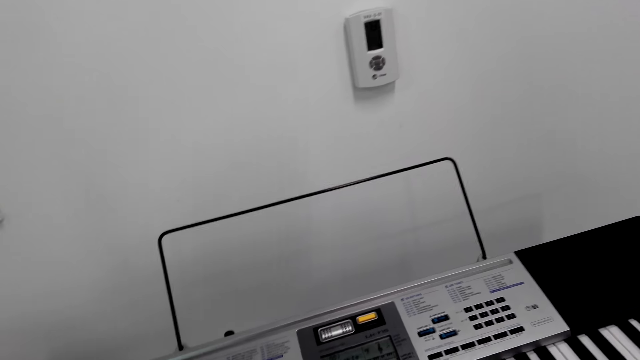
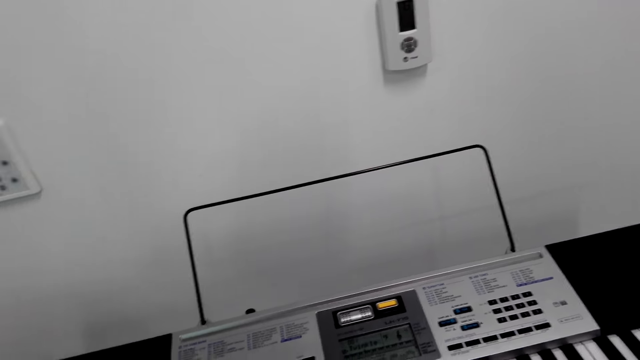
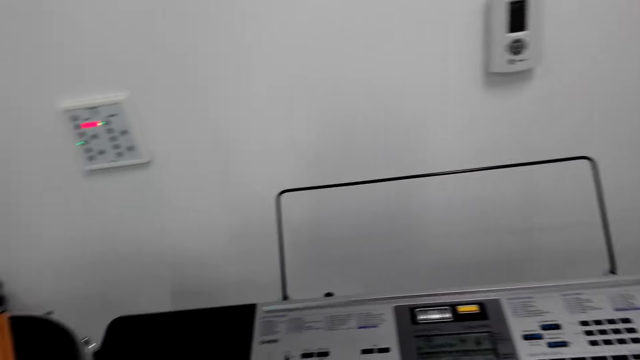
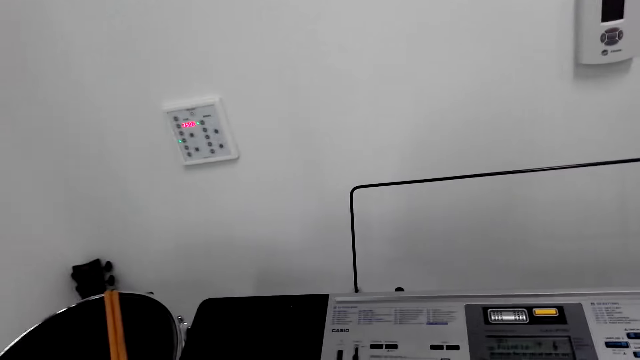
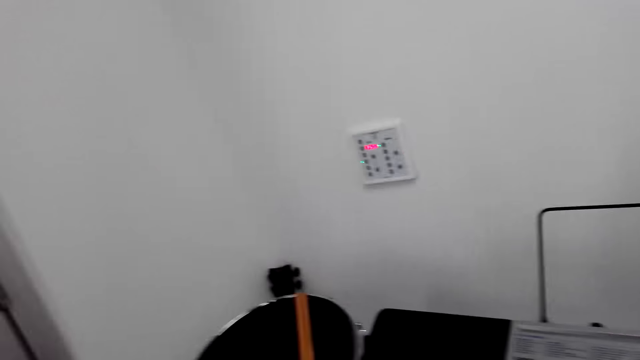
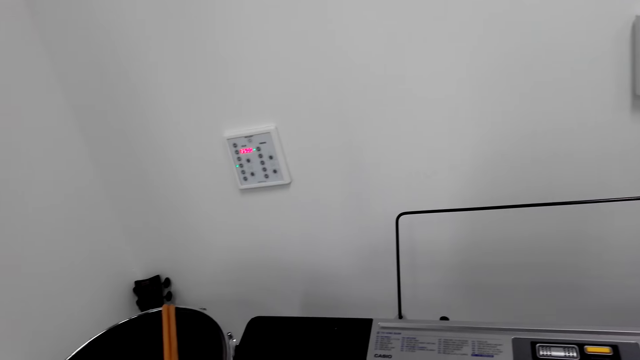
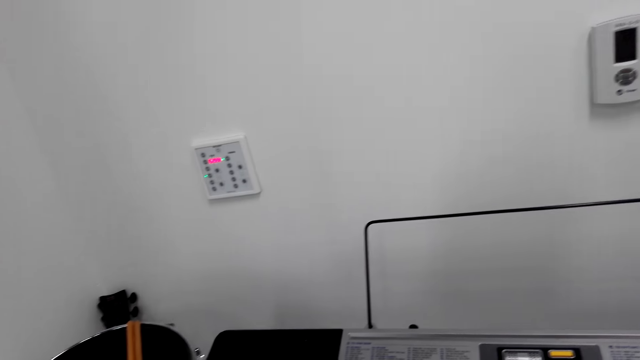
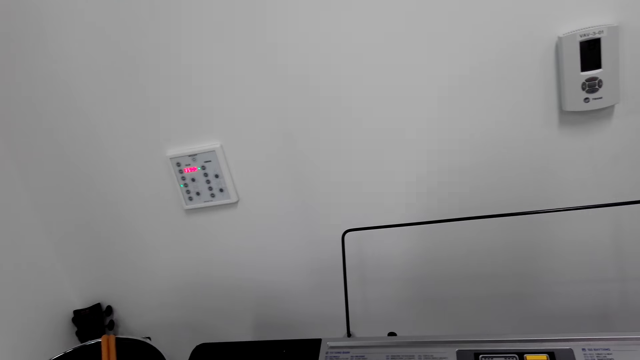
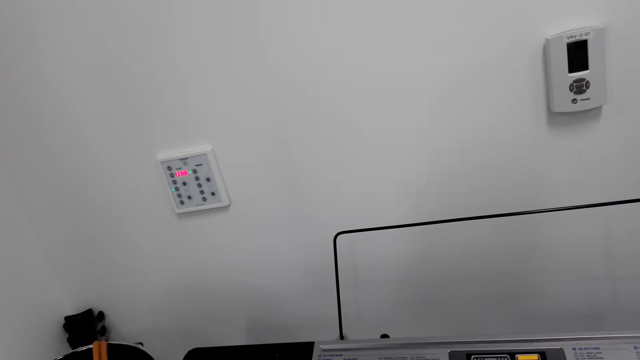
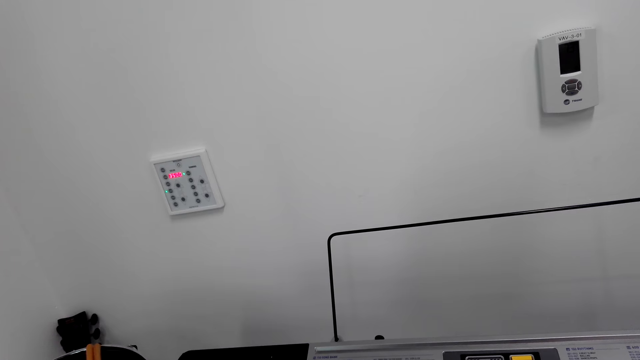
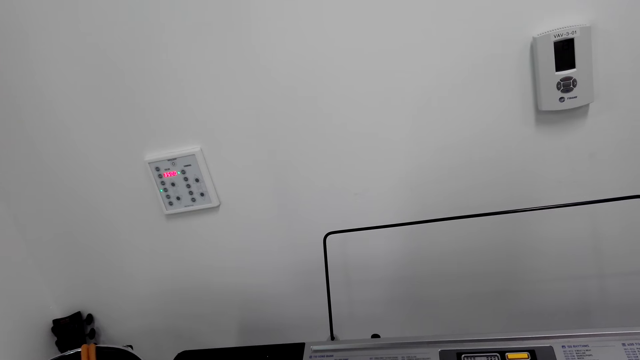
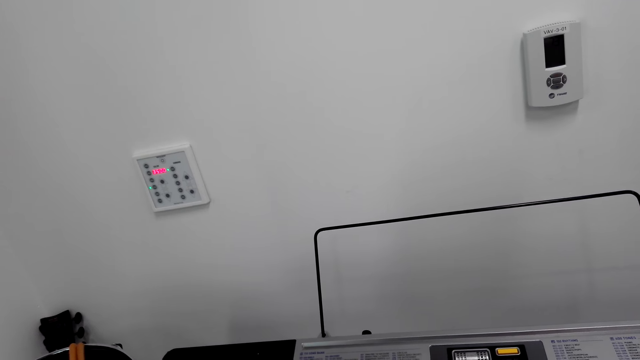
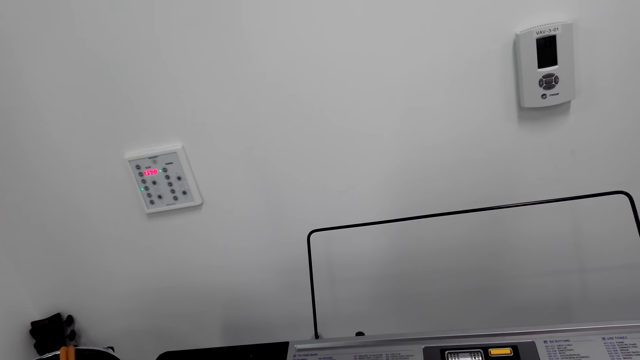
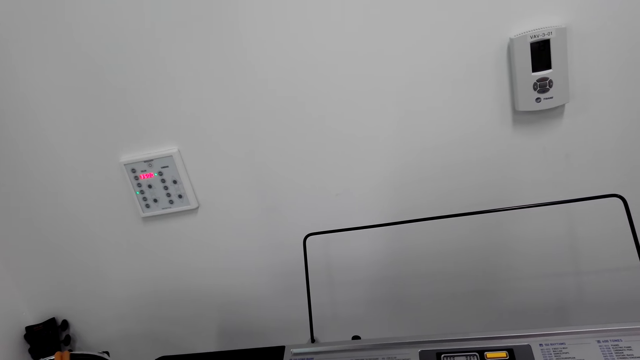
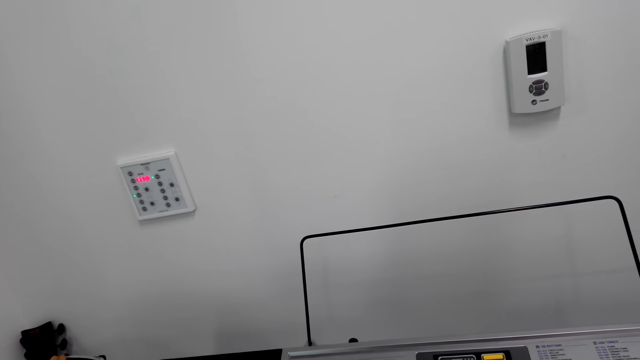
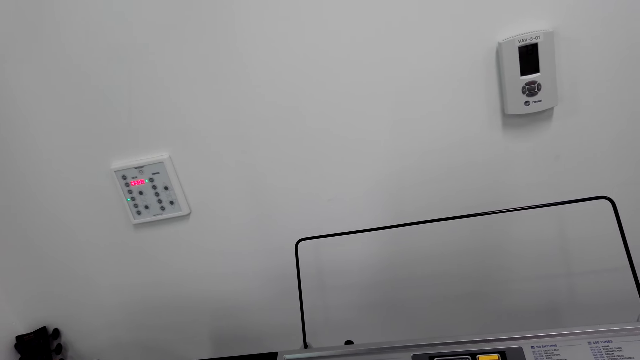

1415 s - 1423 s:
The camera wearer turns around the room.

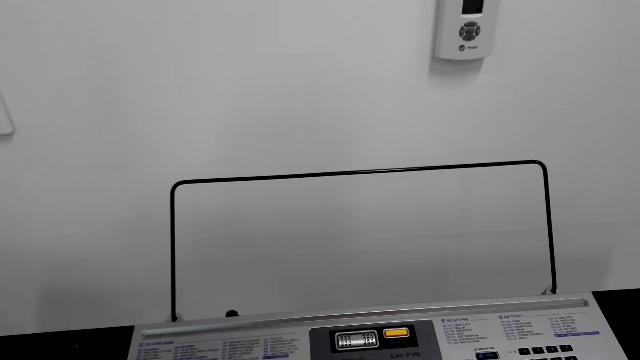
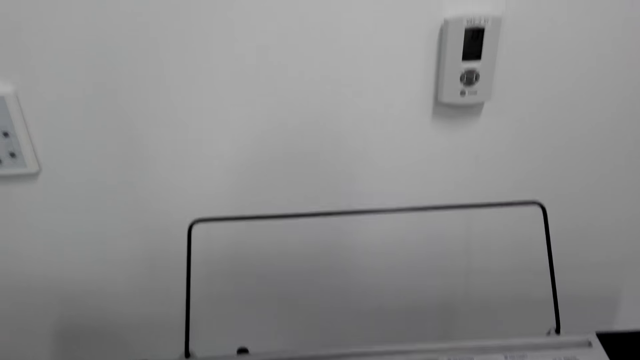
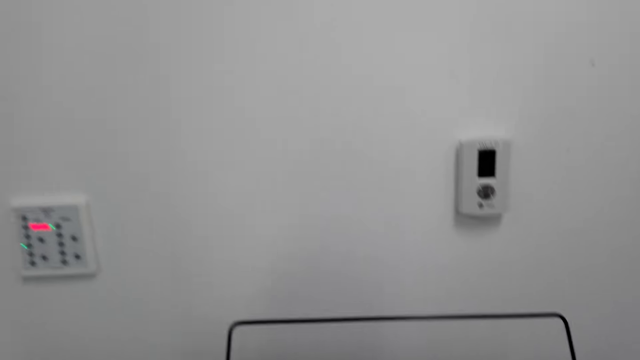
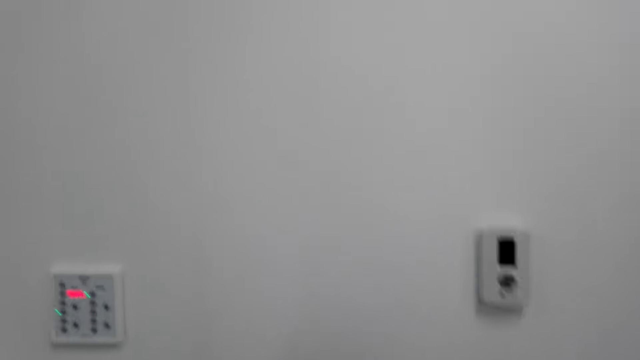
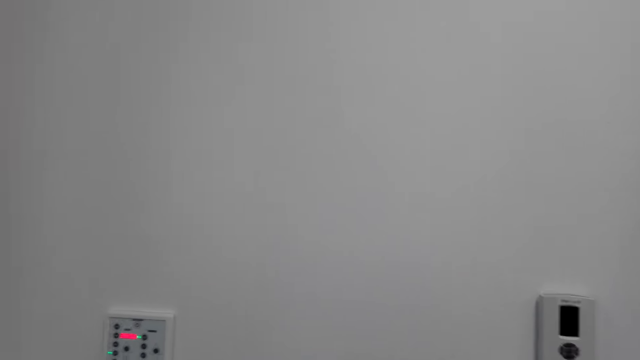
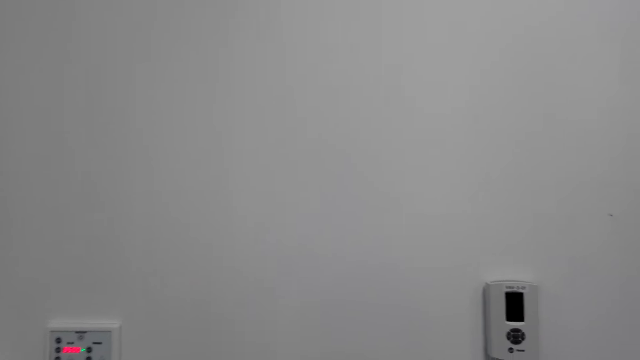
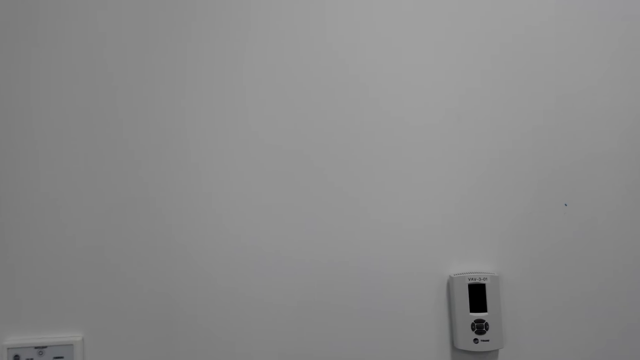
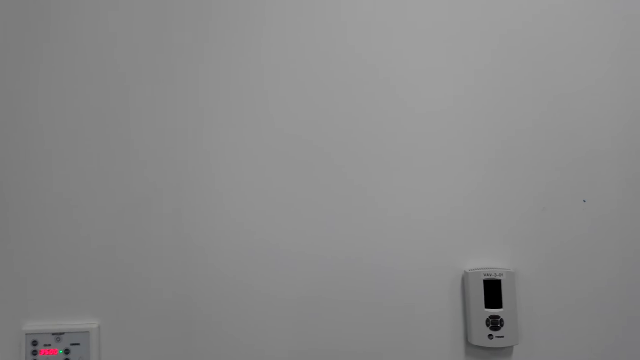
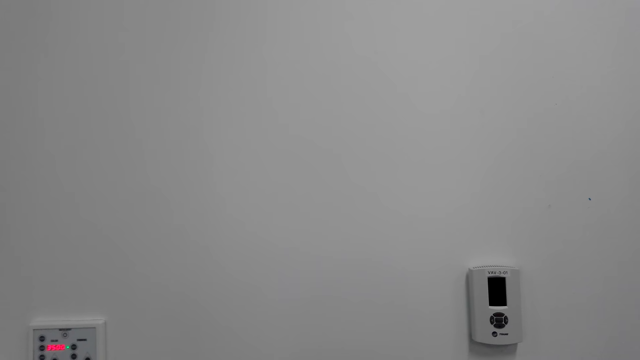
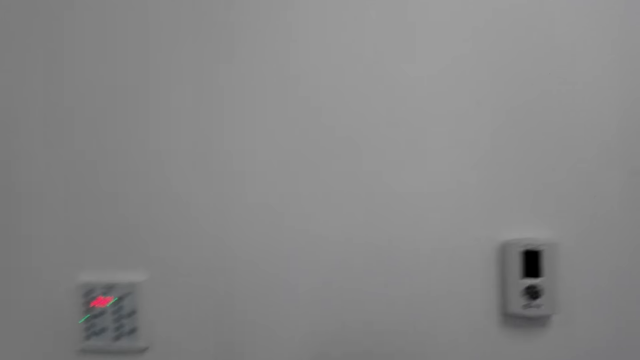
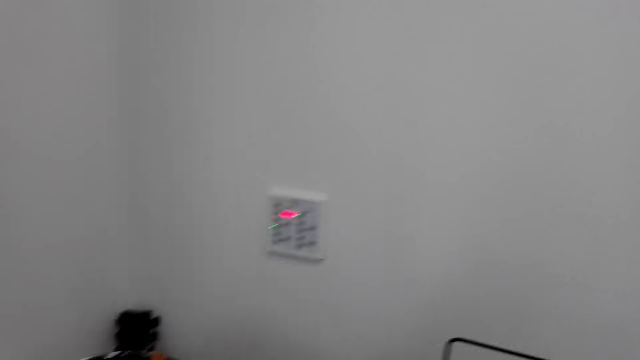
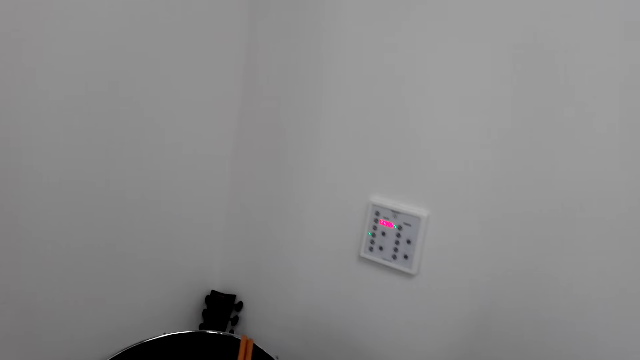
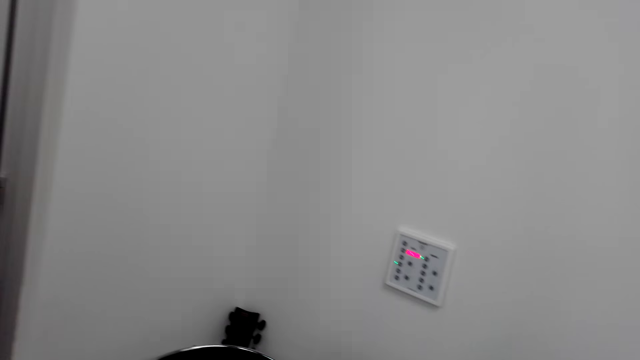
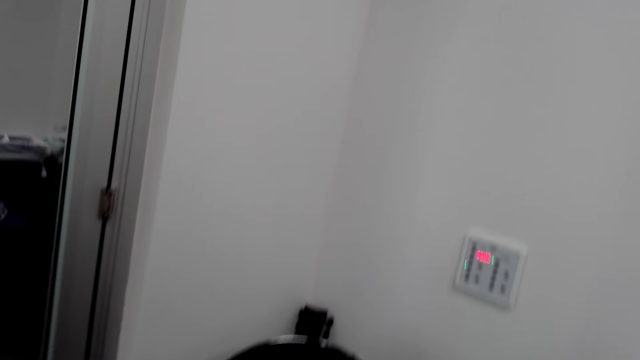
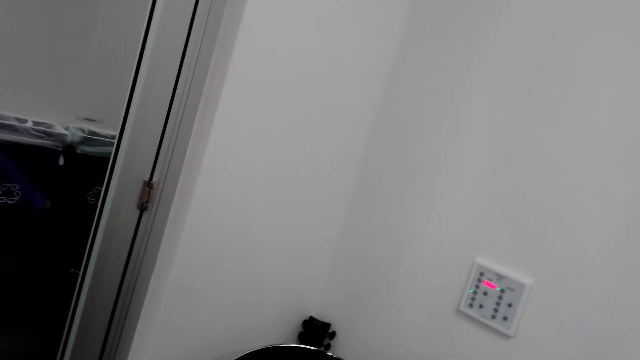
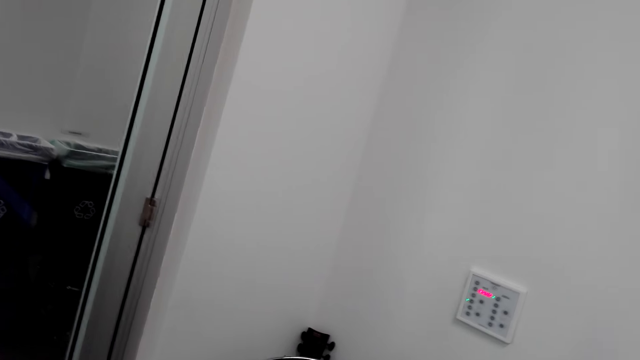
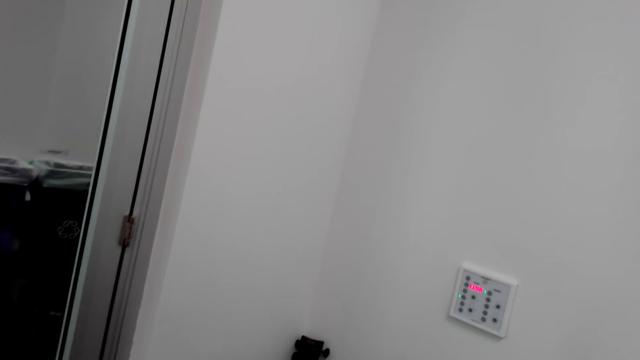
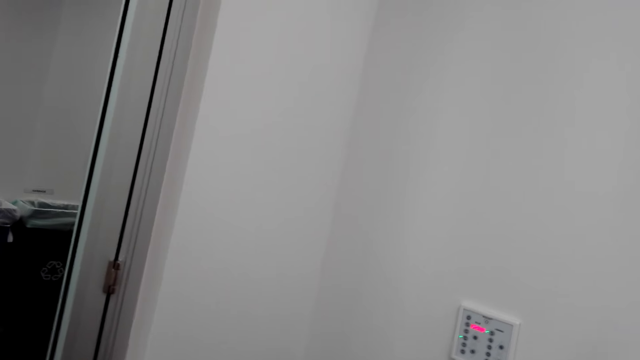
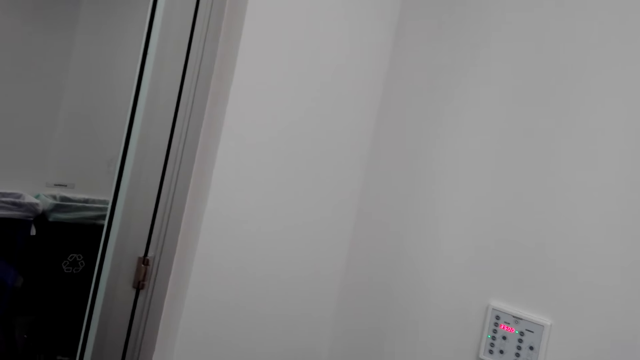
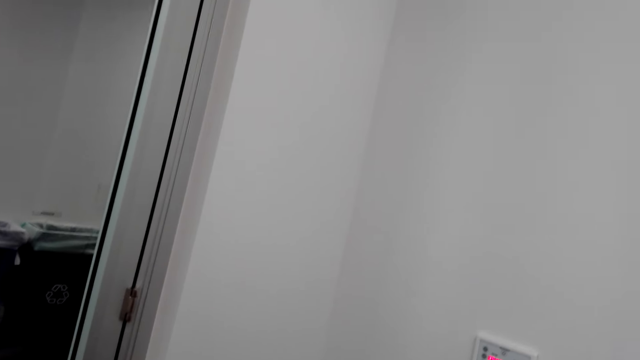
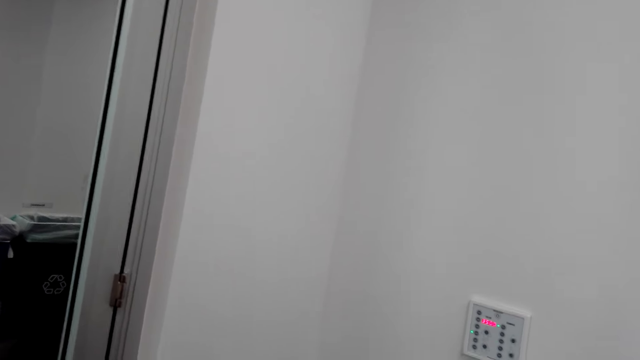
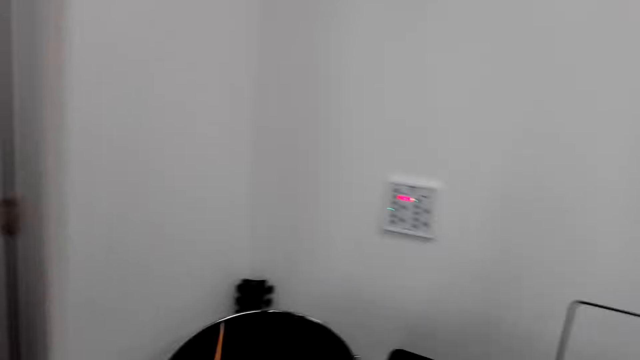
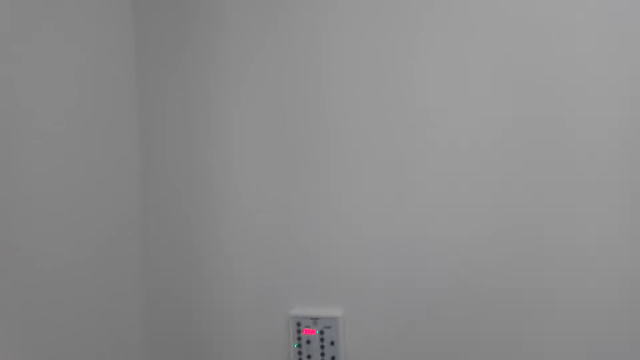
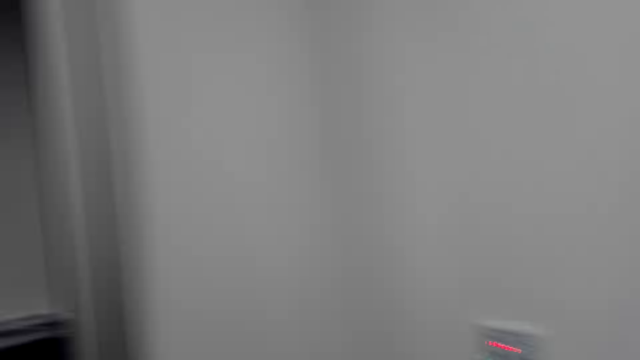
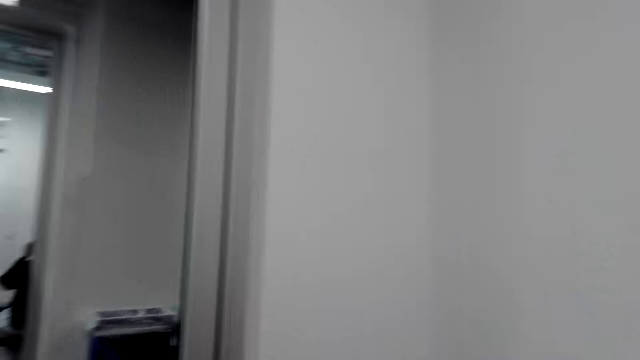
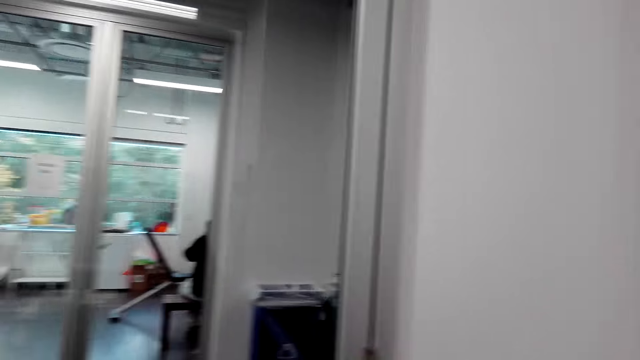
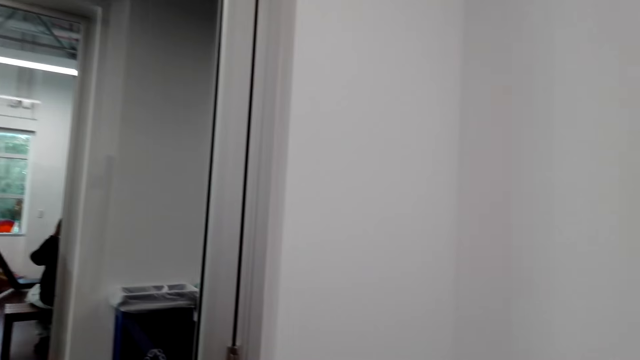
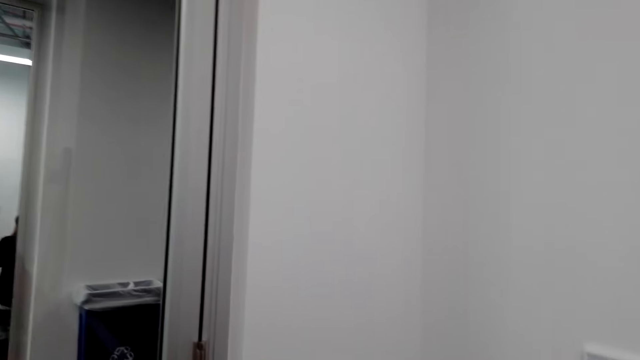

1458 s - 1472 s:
The camera wearer moves the head. He plays the piano with his hands. He looks aside.
